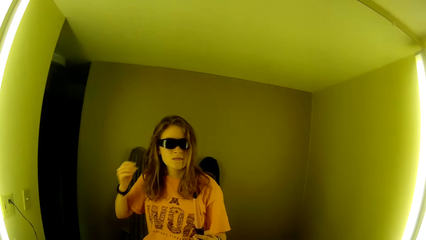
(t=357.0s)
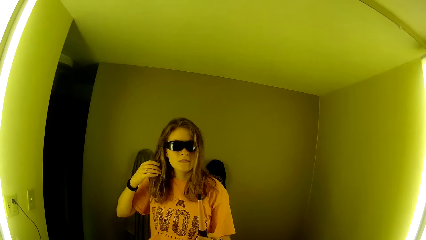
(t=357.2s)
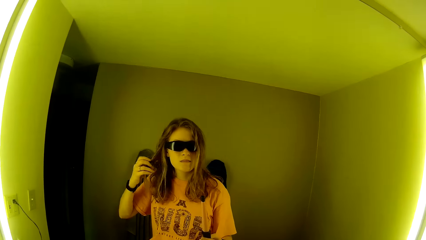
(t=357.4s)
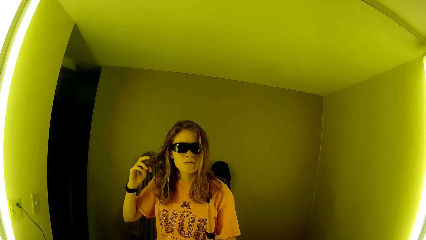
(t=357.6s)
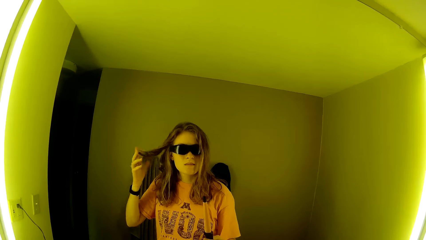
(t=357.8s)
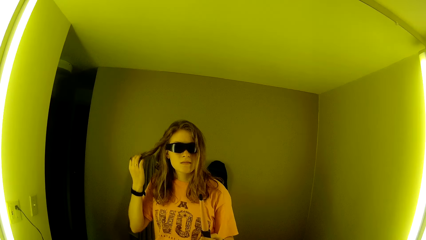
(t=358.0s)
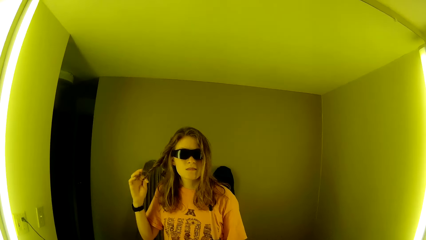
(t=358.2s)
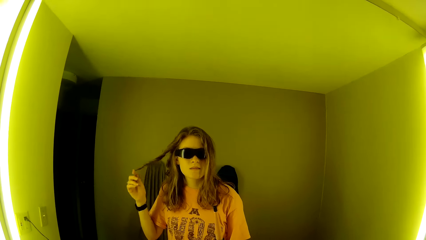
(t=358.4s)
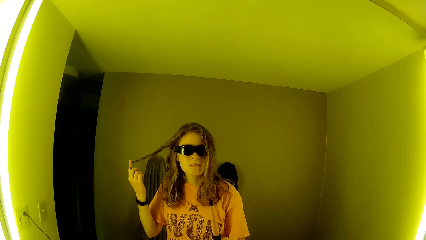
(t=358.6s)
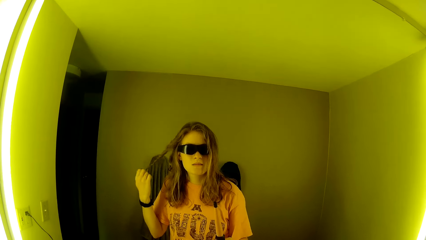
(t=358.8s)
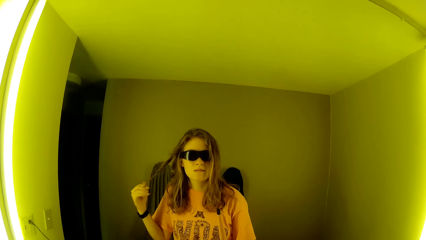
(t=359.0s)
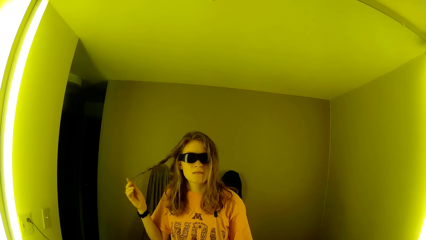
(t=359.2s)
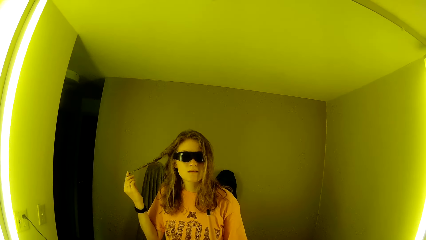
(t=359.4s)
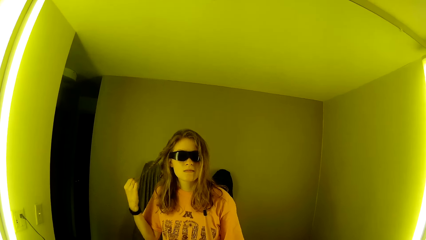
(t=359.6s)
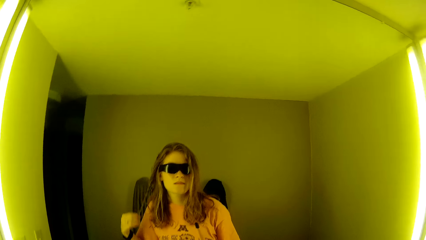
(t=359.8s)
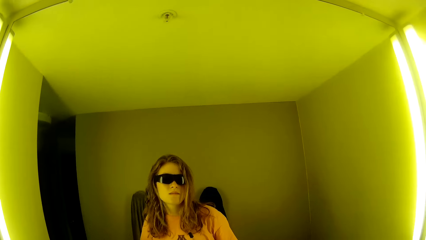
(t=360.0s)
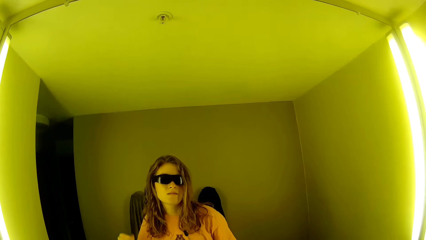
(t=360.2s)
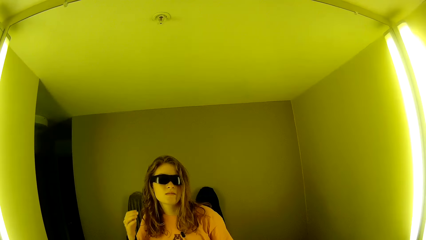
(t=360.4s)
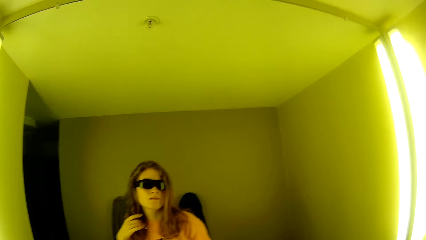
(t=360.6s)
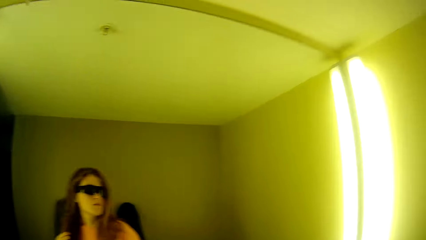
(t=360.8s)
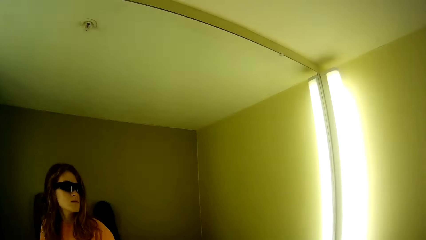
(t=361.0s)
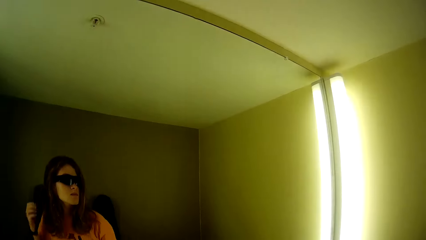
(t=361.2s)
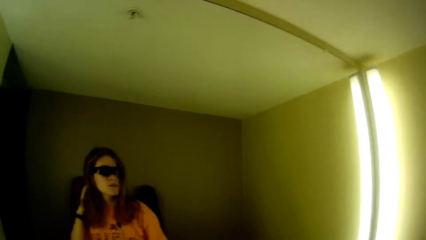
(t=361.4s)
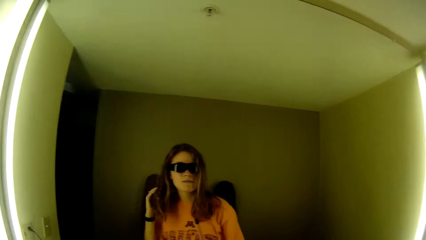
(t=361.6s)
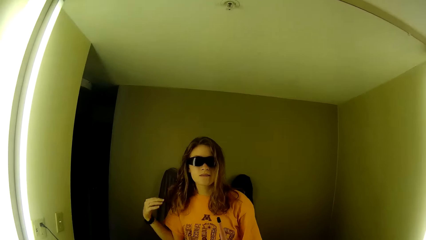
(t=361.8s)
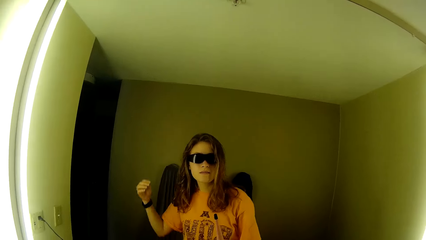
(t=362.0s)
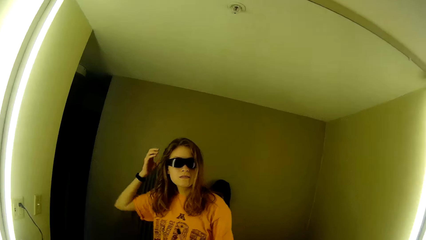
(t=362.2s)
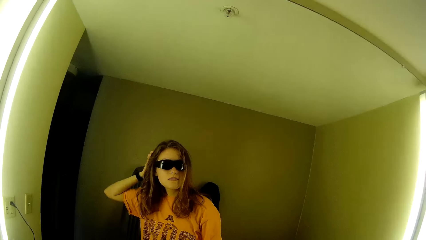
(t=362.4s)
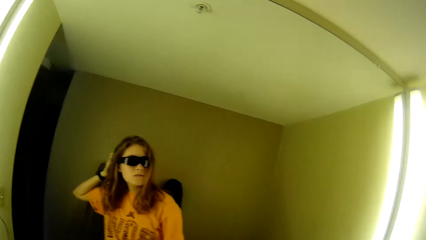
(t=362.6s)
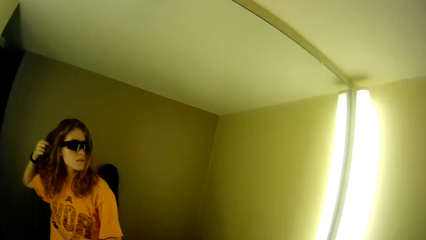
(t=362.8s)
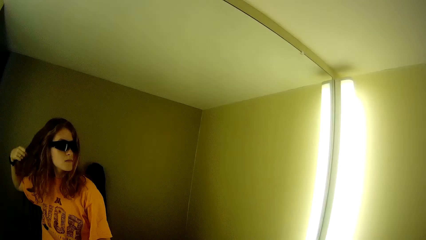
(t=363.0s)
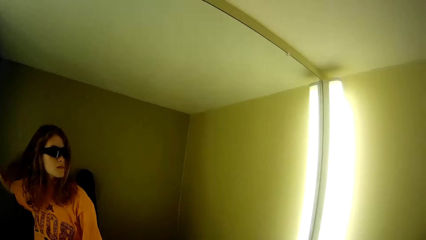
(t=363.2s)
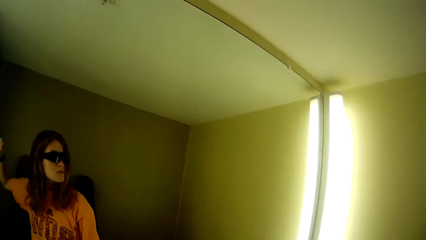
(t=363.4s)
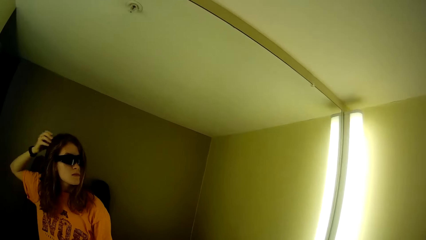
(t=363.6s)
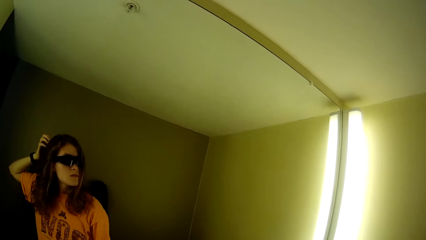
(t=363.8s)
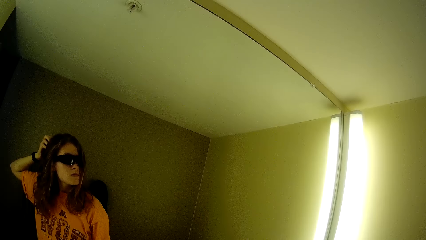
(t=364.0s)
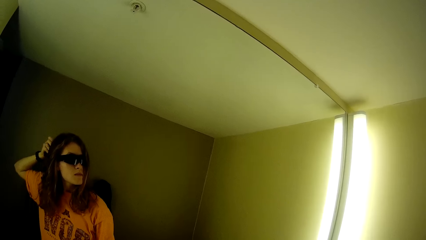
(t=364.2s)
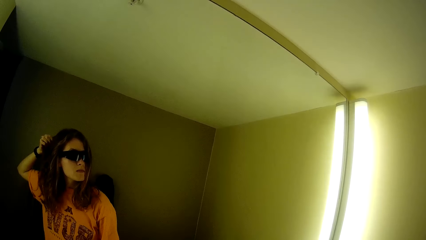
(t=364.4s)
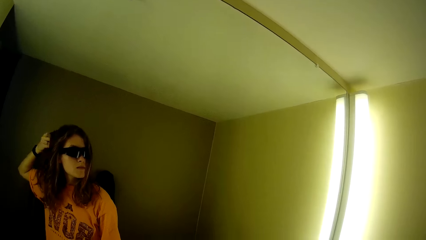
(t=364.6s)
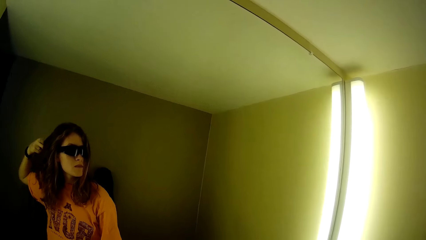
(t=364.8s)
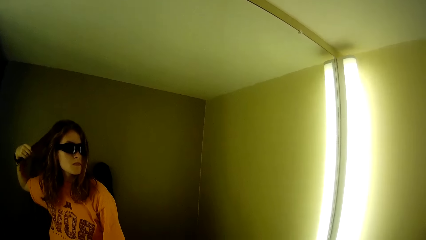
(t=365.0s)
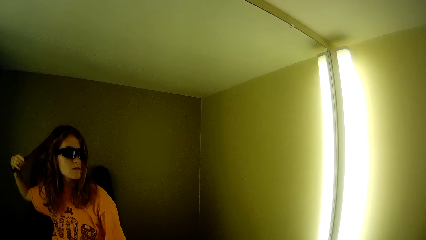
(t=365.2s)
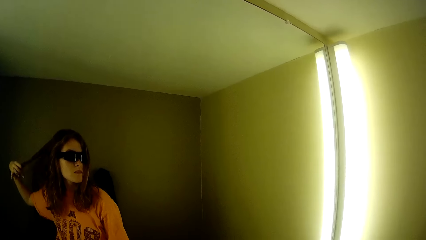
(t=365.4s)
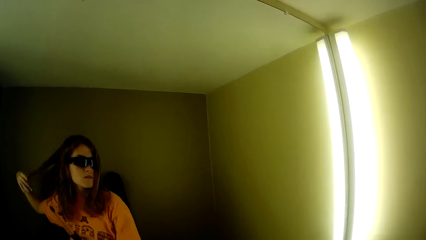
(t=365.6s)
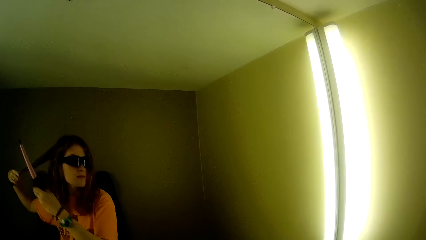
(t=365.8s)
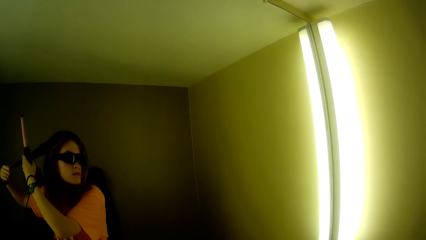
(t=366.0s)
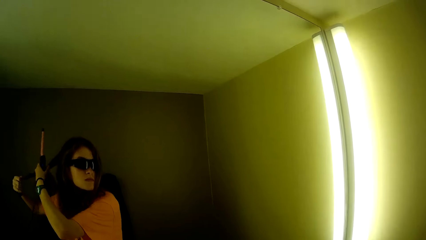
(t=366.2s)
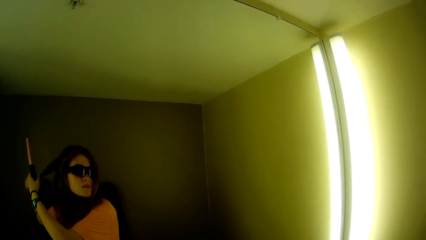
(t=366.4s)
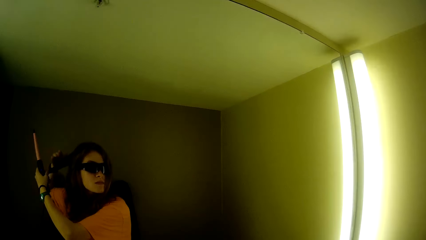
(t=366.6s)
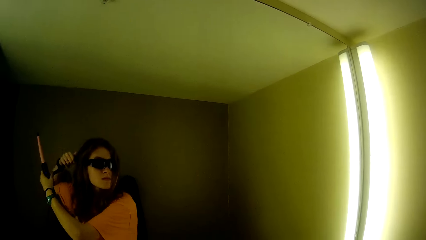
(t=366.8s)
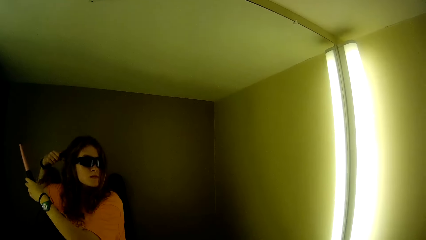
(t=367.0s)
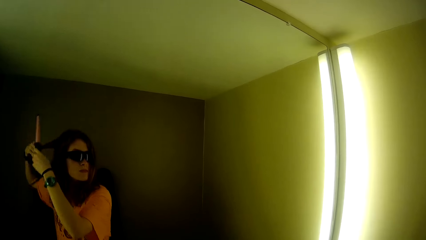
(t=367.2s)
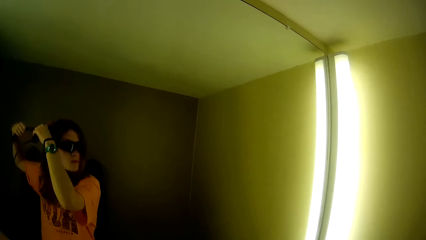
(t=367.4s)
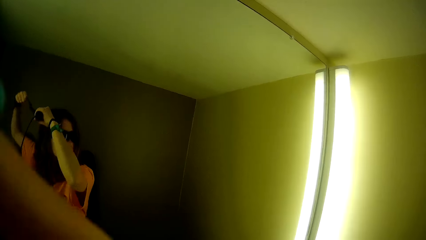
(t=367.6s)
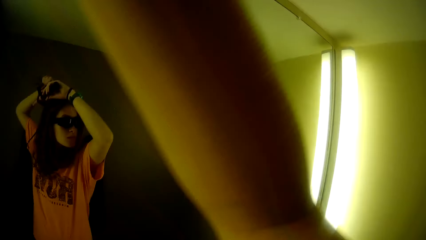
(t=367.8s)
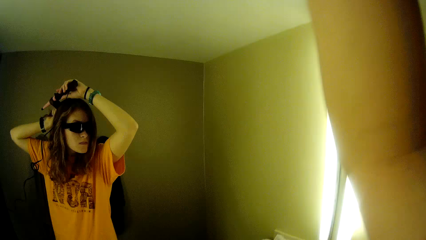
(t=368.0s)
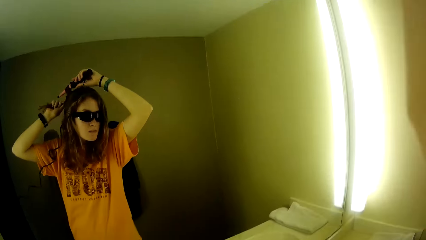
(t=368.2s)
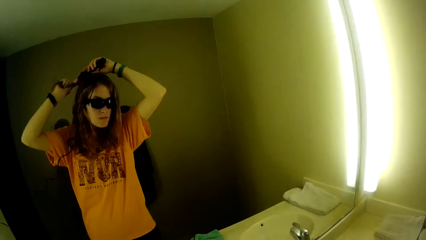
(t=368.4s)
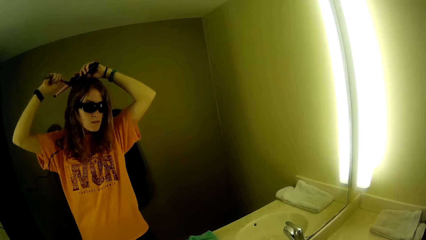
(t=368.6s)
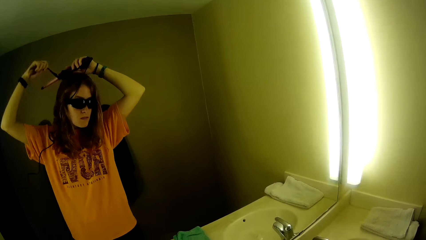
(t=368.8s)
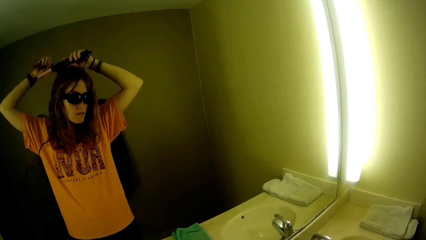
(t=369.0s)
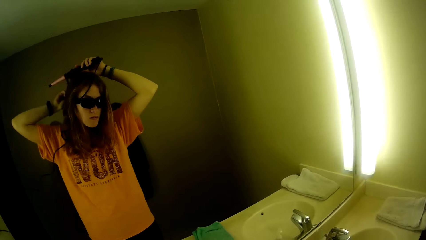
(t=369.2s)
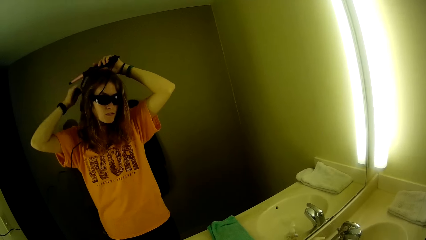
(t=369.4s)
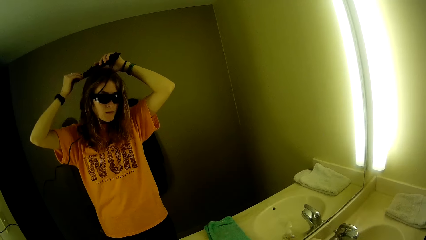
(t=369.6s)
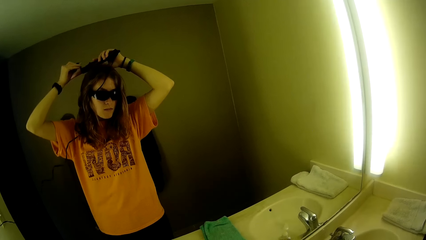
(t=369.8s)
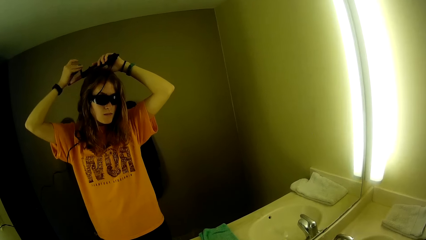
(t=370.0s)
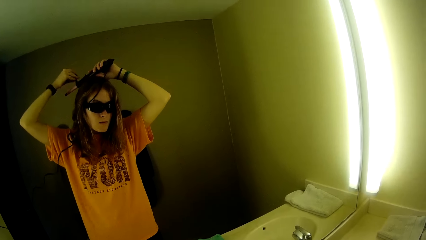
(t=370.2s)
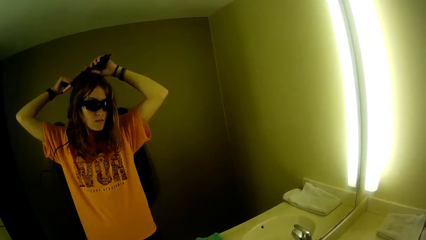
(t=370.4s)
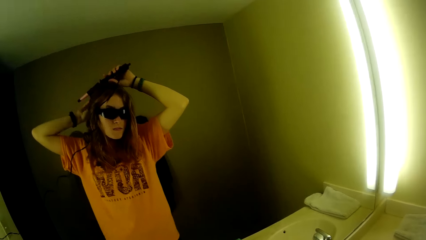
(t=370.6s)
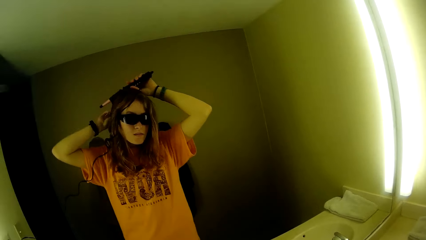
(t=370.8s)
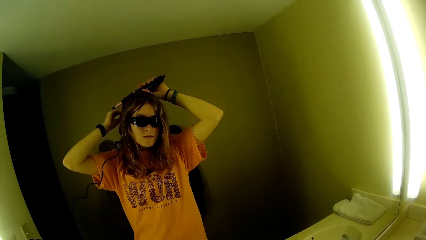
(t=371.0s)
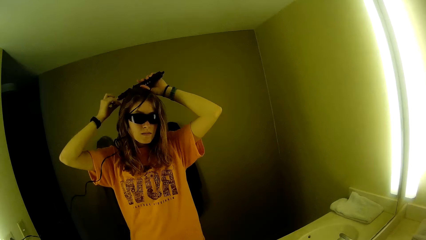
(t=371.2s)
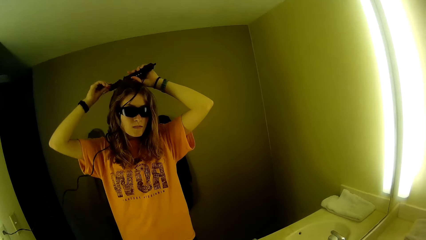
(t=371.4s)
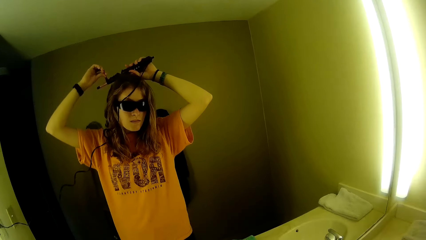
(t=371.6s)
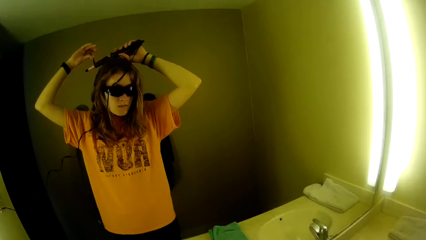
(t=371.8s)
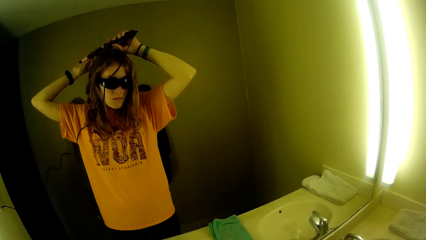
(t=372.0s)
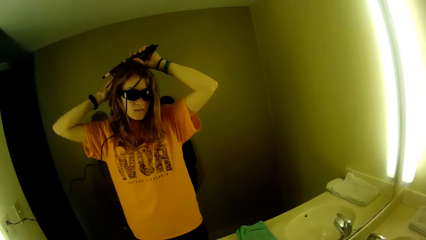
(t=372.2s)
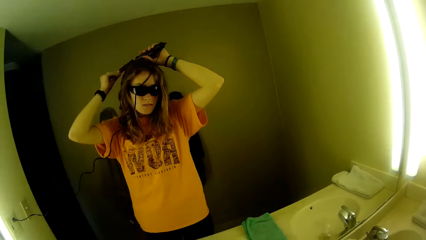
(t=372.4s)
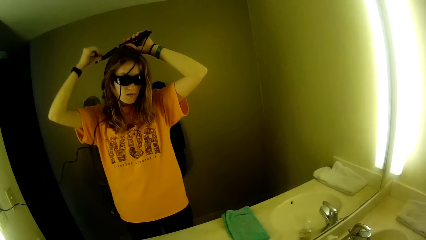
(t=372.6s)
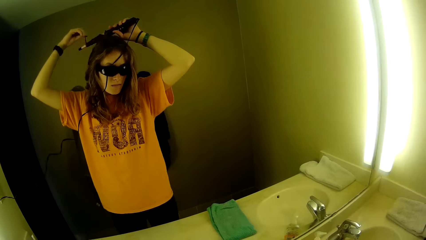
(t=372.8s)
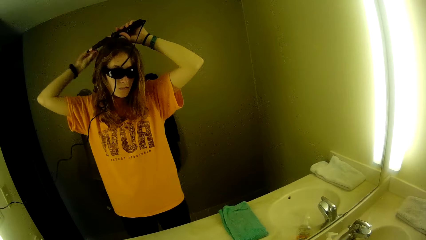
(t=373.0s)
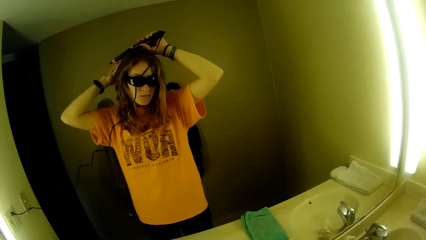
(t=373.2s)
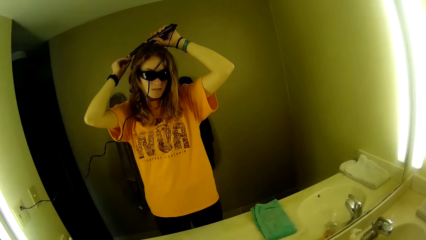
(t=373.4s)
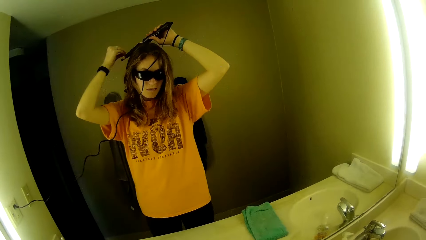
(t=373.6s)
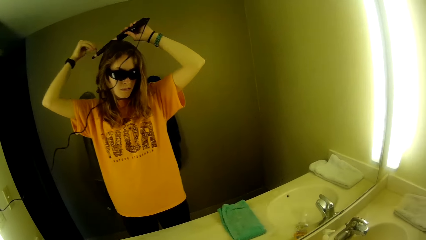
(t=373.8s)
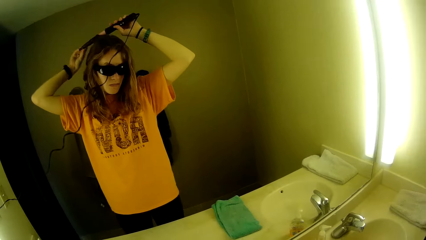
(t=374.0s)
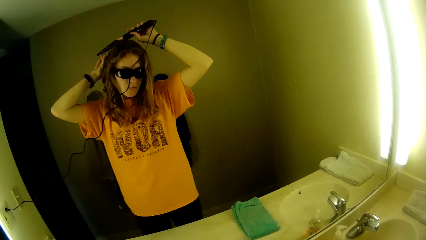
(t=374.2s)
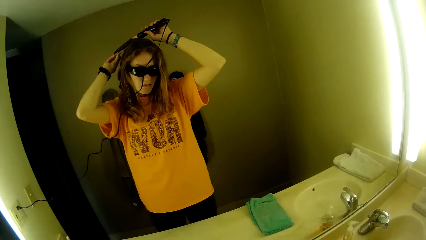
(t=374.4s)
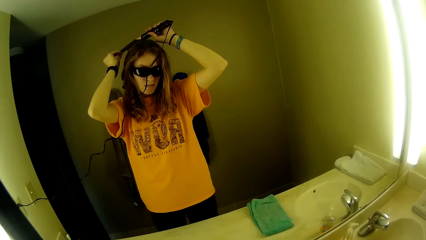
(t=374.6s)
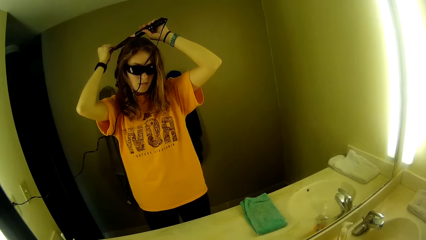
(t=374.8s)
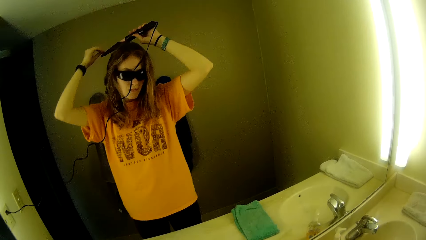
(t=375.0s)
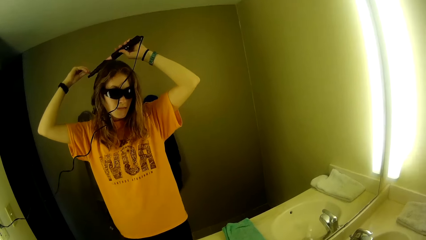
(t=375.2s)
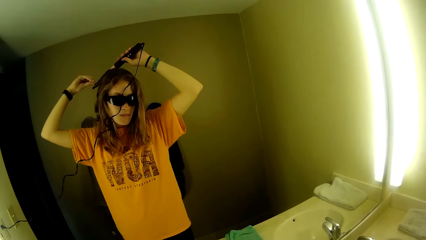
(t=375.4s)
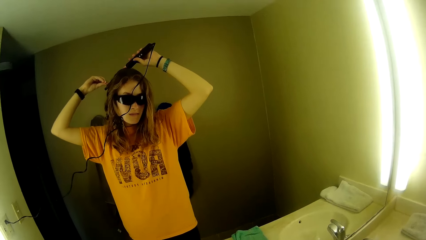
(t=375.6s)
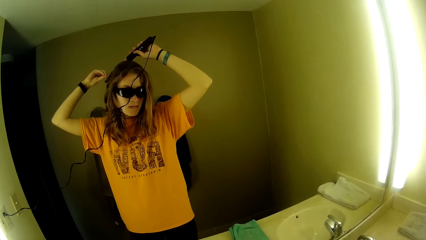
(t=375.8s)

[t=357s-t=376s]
The camera wearer looks around the room. A woman rolls her fingers on the hair. The camera wearer curls her hair with the airwrap. Another woman rolls the hair on the hair straightener.
